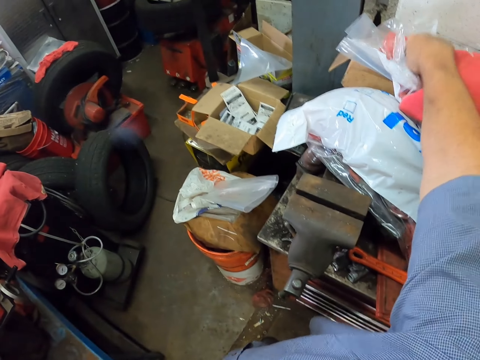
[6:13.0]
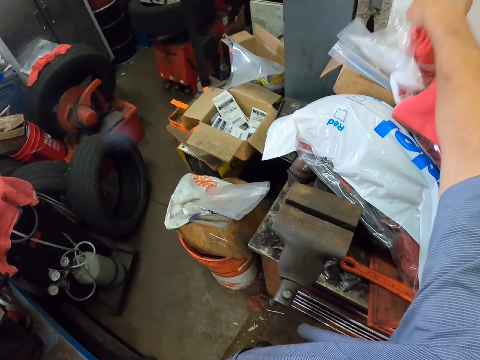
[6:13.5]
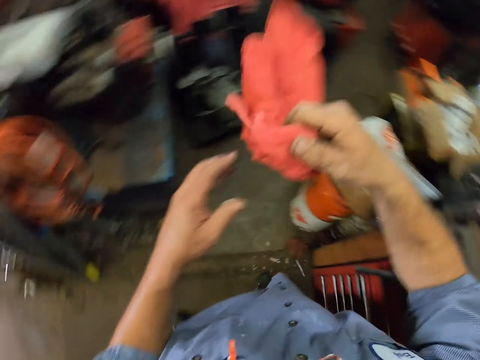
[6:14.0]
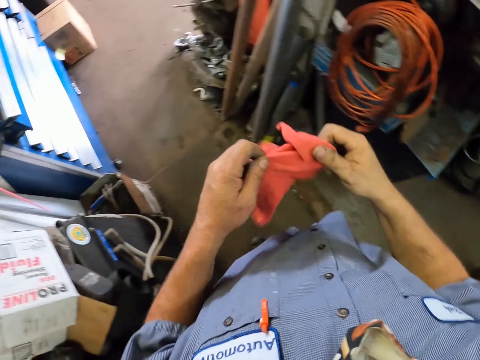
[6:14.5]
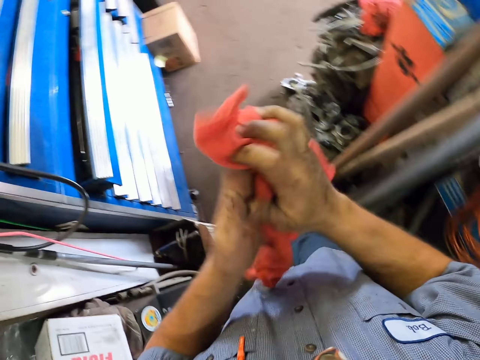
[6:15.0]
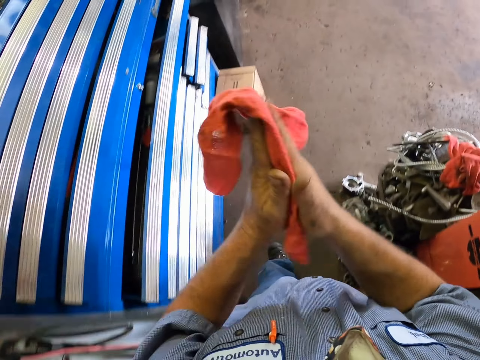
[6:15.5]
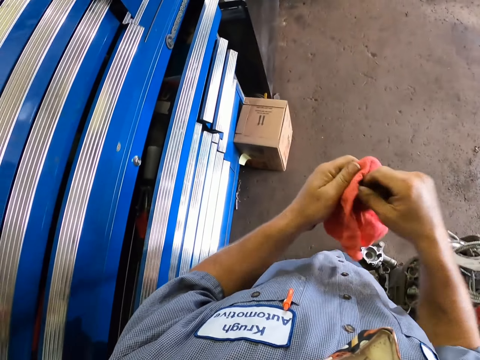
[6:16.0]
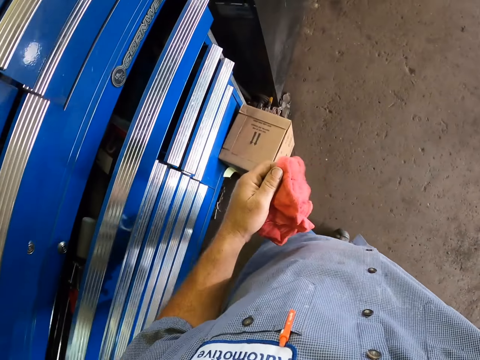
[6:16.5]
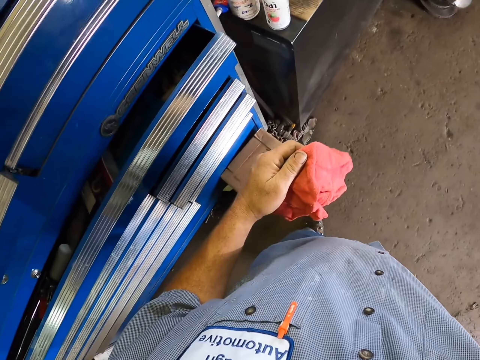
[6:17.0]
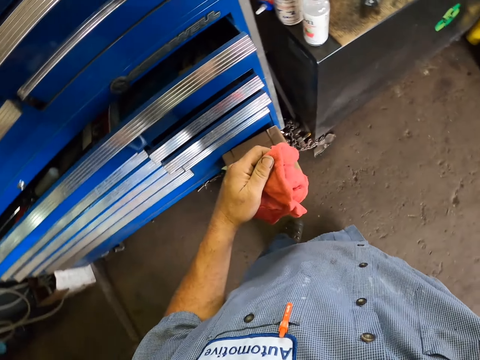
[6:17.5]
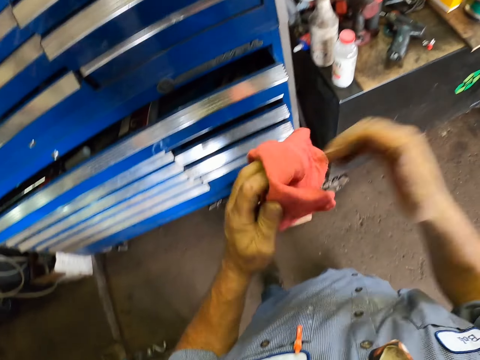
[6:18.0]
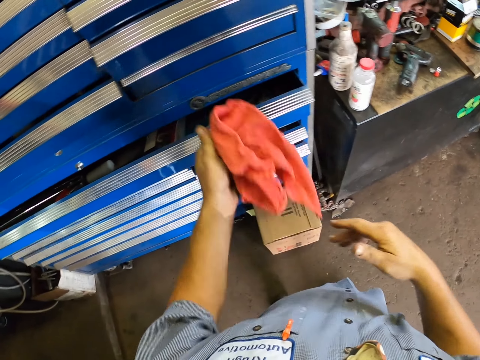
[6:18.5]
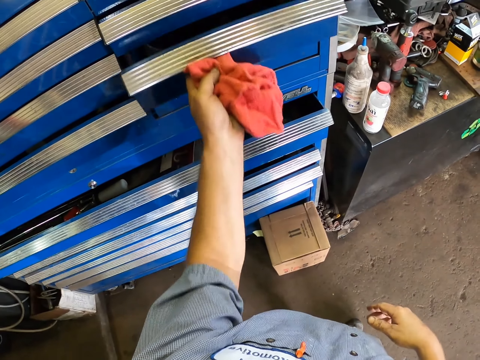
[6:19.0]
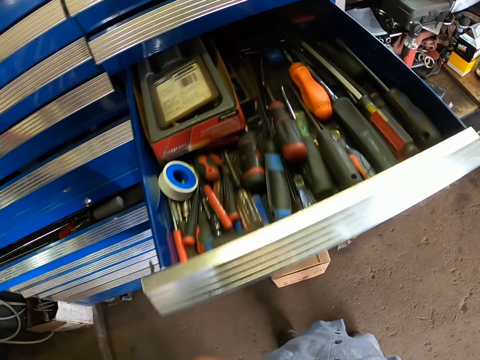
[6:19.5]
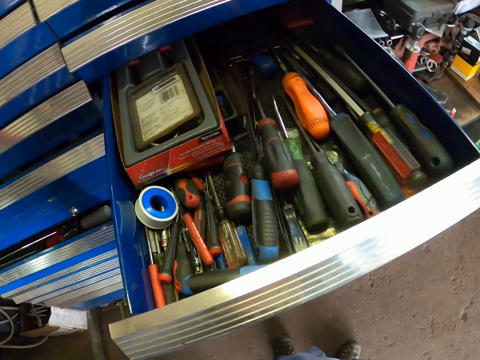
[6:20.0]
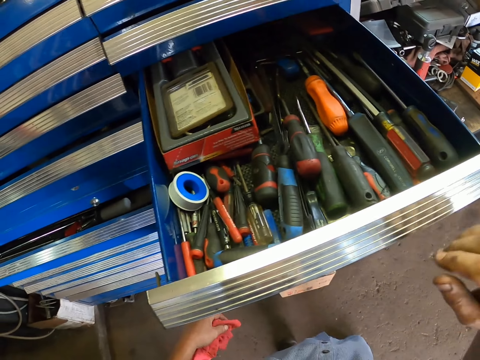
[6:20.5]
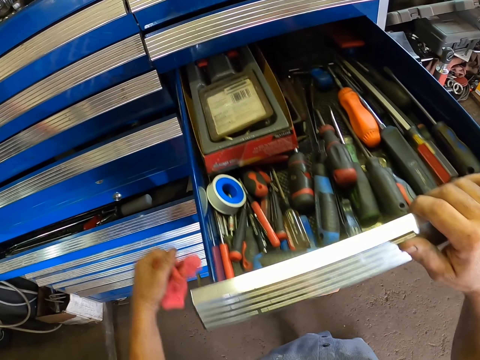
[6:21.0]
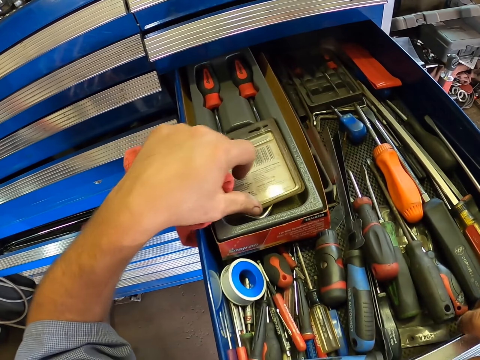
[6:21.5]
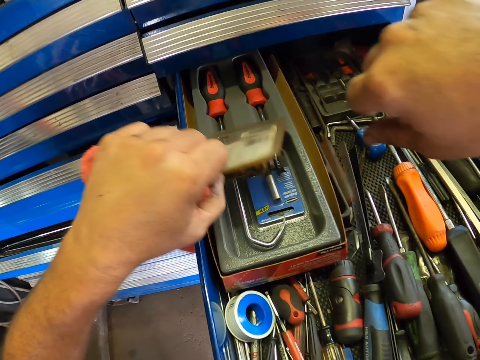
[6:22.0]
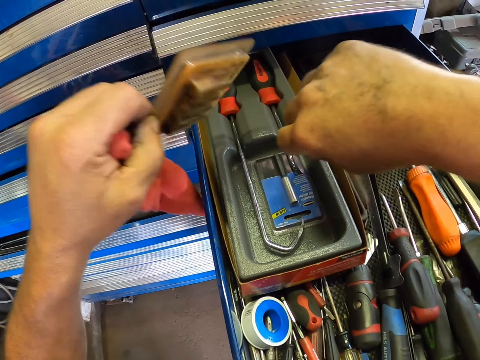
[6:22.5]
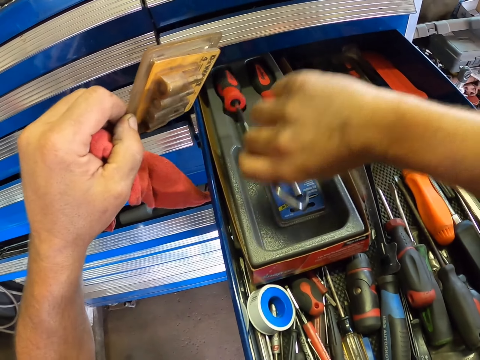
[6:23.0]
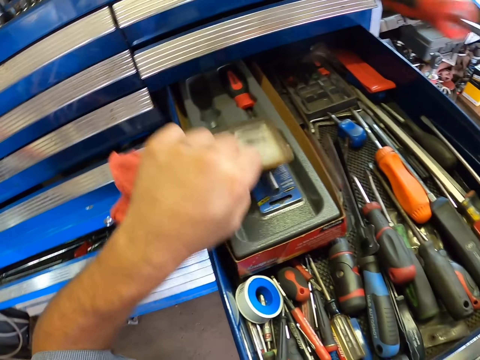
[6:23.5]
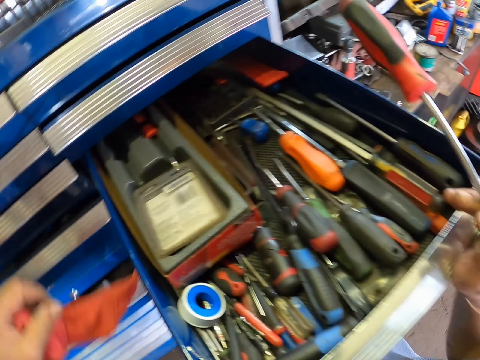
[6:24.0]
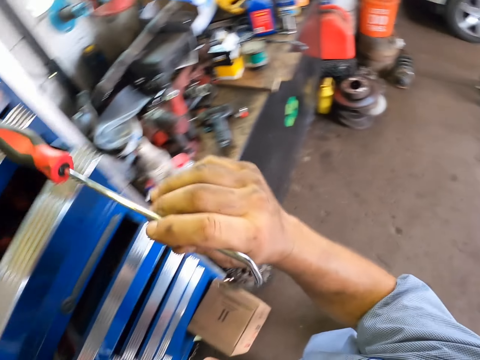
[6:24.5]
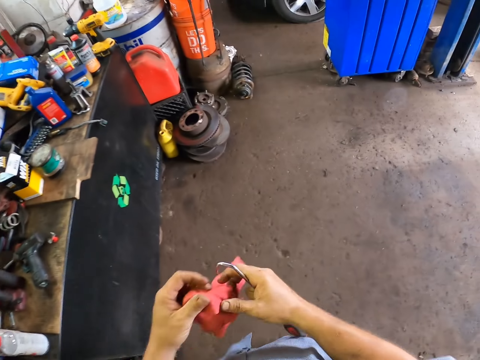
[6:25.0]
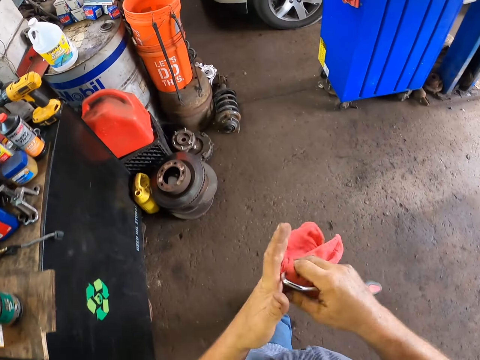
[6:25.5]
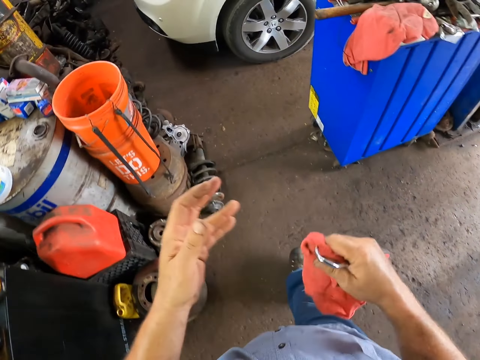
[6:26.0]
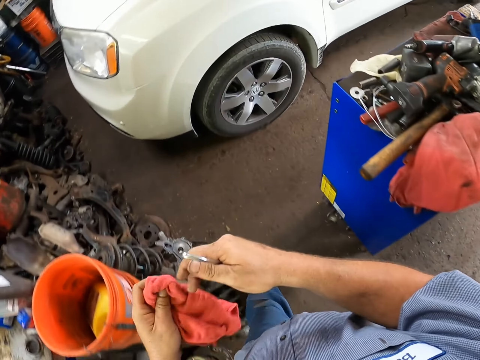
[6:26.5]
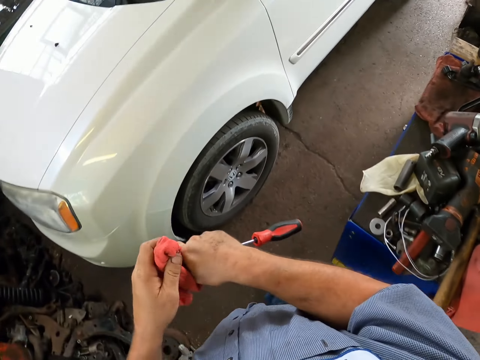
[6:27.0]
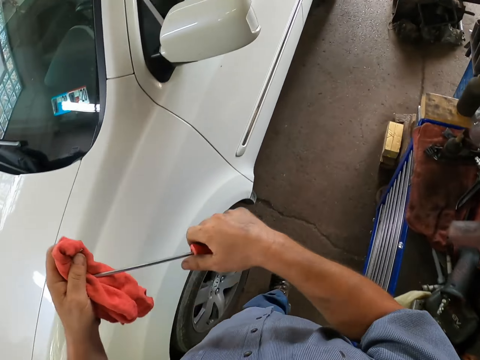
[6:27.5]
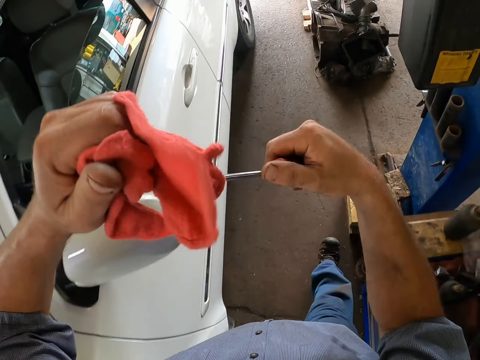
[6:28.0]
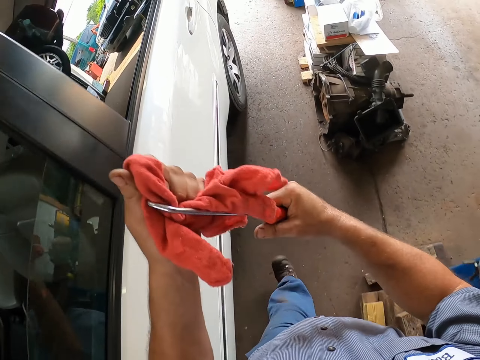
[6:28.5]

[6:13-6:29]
The camera wearer carries the cloth. He moves around the garage and wipes his hands with the towel. He moves around the garage. He opens the drawer. He picks up a spanner hook from the drawer. He closes the drawer. He moves around the garage.

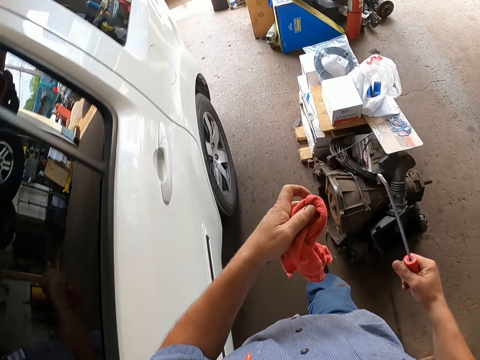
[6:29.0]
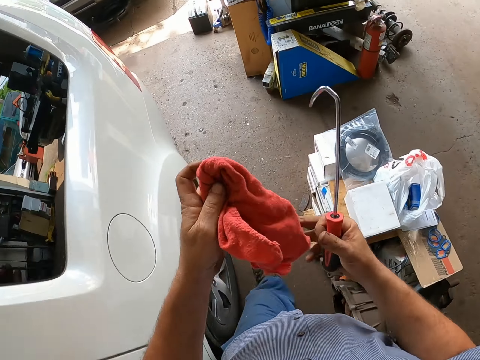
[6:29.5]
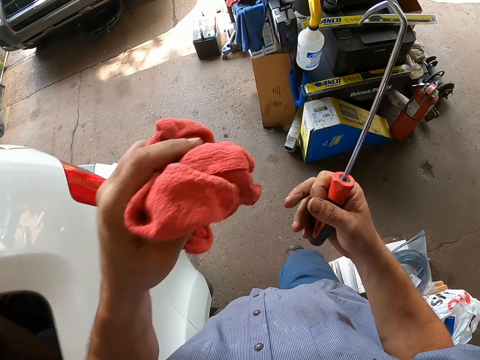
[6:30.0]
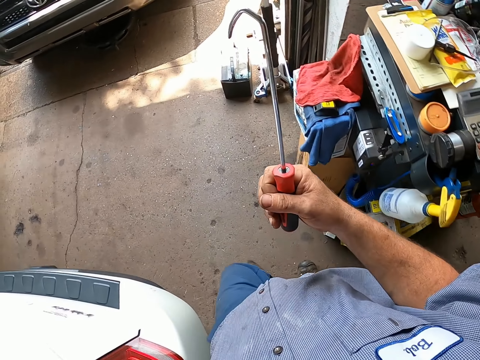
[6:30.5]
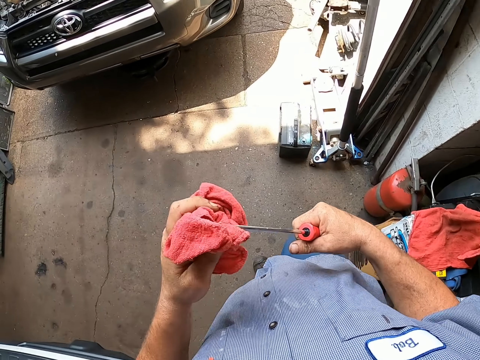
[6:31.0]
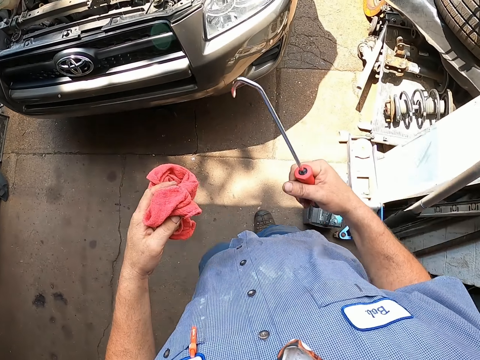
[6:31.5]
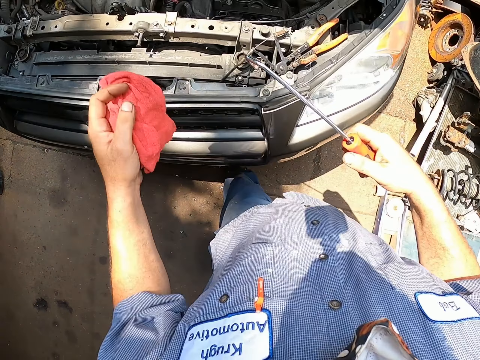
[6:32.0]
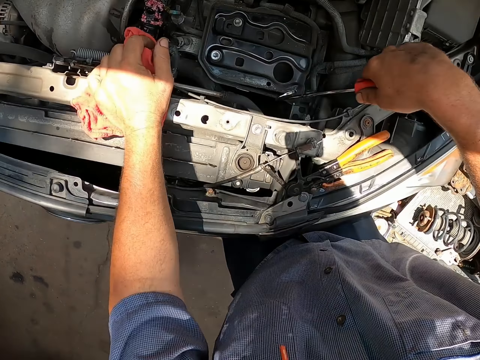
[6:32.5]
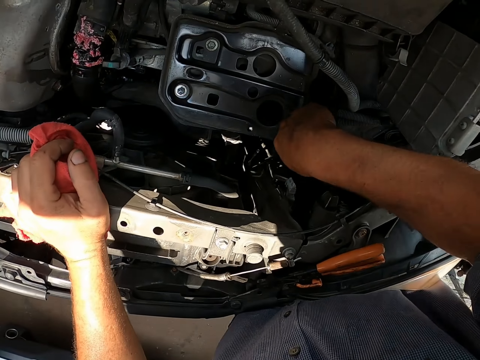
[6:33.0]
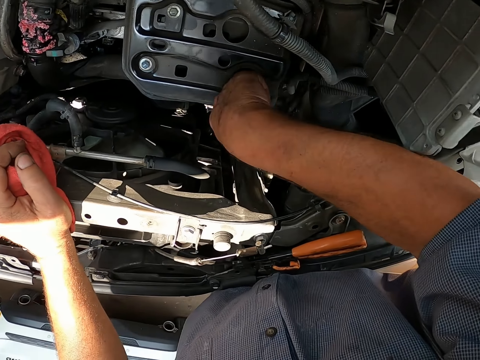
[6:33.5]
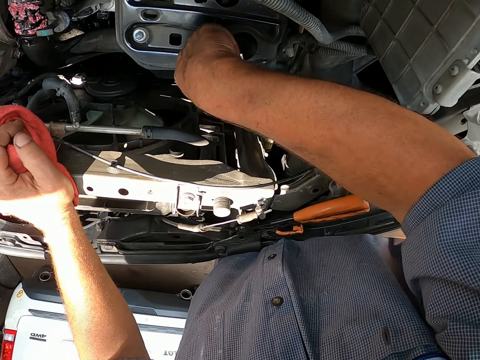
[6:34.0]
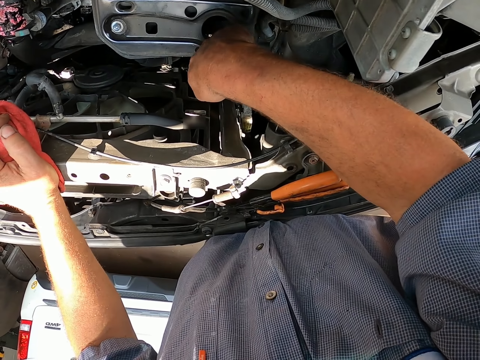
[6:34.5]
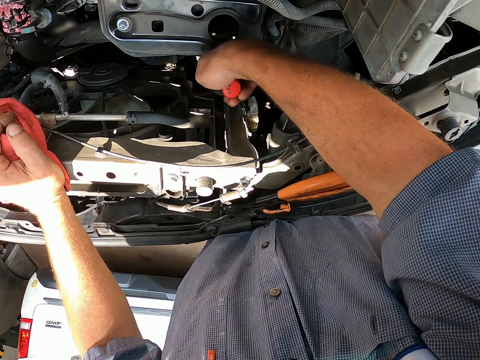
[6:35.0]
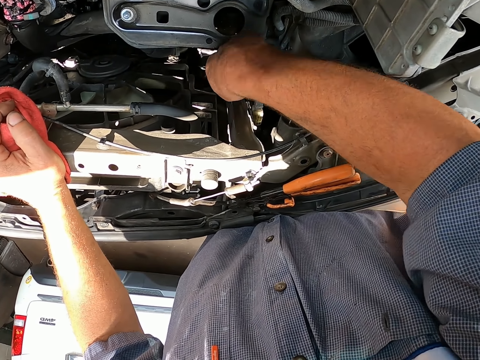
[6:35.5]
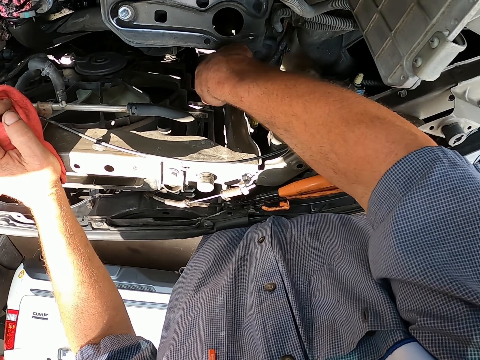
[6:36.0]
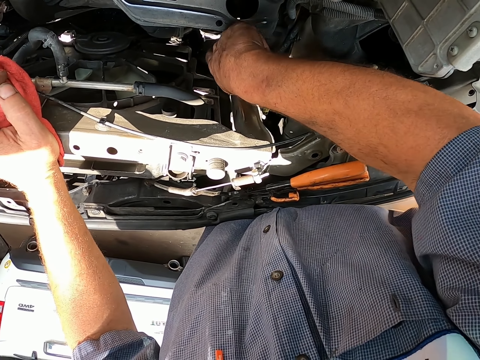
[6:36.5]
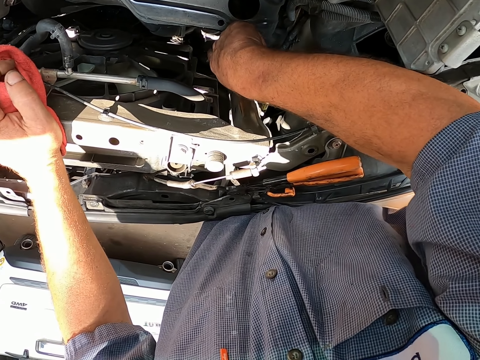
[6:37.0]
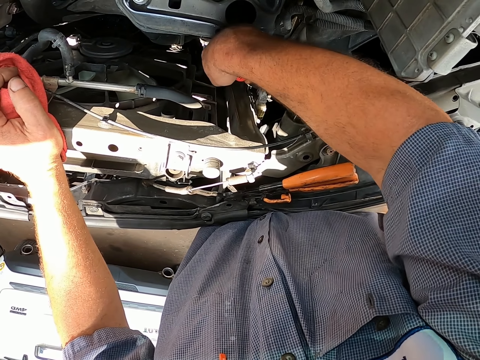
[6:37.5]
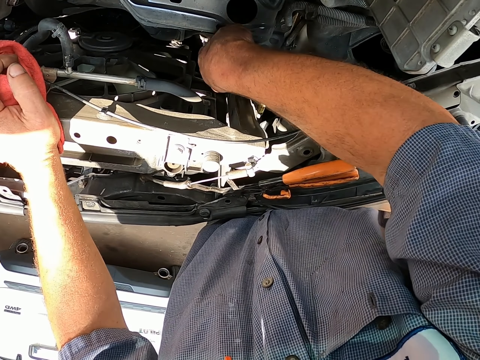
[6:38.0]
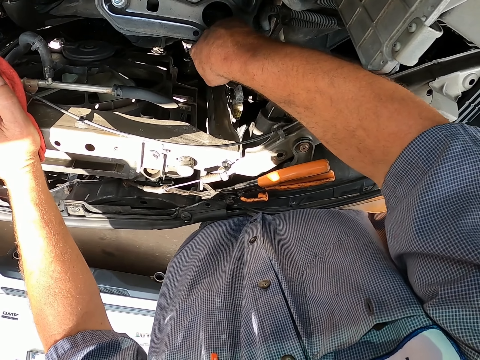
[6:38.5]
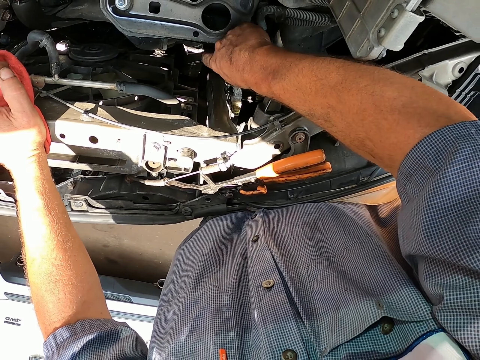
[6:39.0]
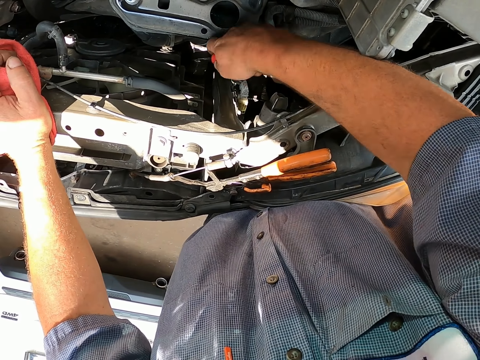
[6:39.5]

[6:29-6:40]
The camera wearer fixes the car with the spanner hook.
